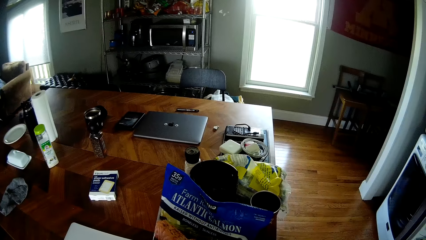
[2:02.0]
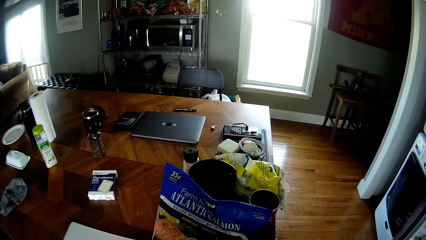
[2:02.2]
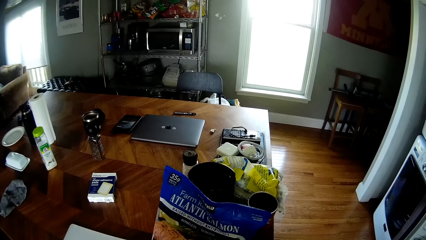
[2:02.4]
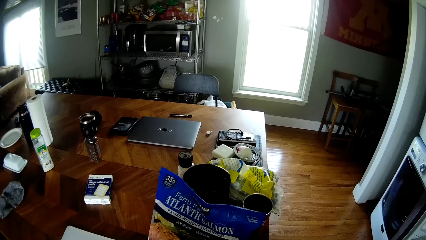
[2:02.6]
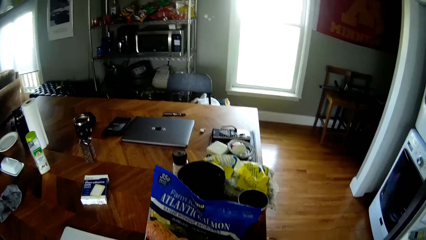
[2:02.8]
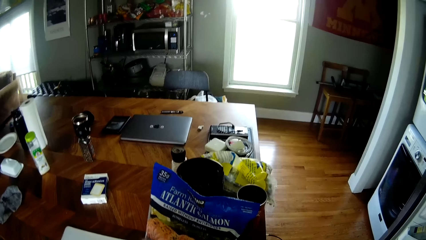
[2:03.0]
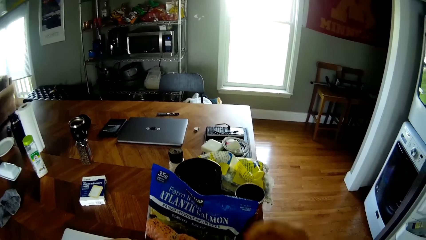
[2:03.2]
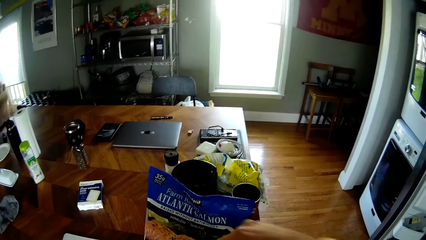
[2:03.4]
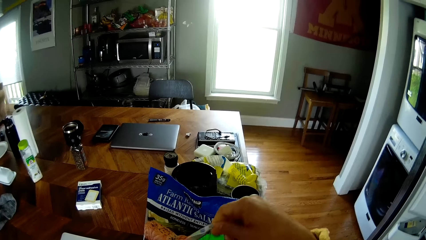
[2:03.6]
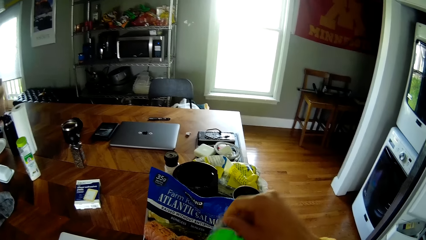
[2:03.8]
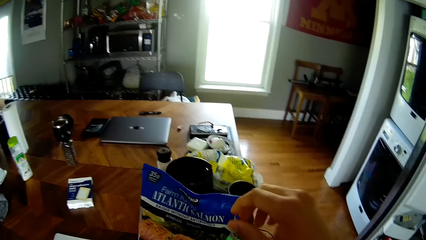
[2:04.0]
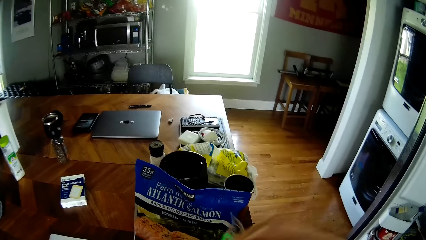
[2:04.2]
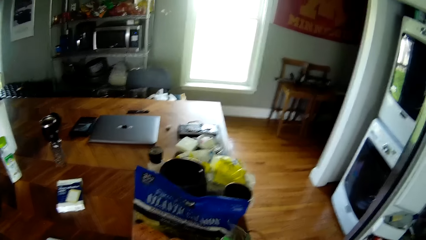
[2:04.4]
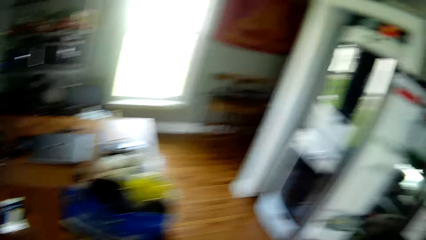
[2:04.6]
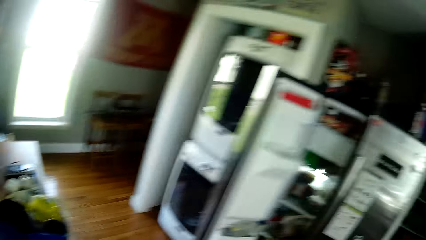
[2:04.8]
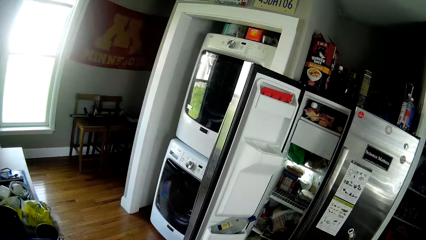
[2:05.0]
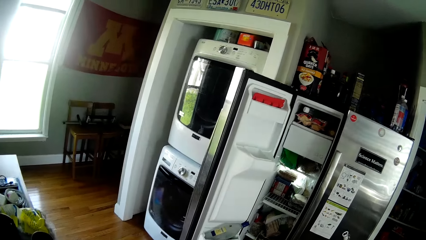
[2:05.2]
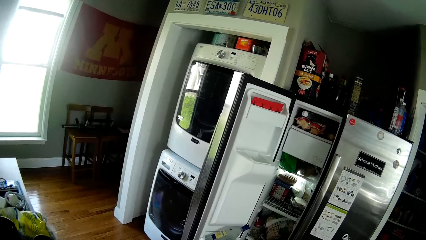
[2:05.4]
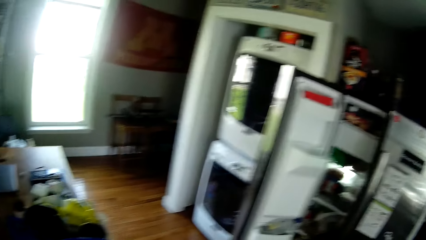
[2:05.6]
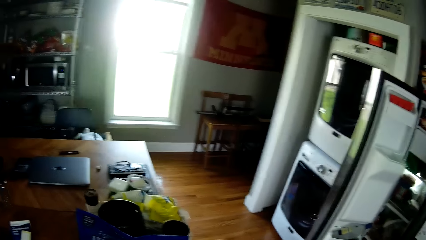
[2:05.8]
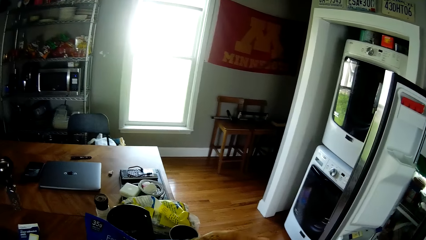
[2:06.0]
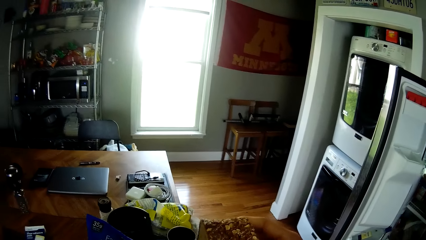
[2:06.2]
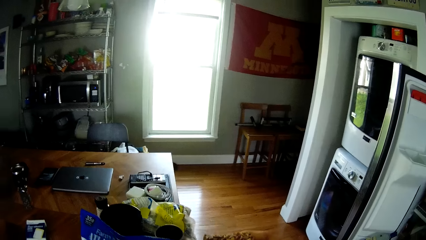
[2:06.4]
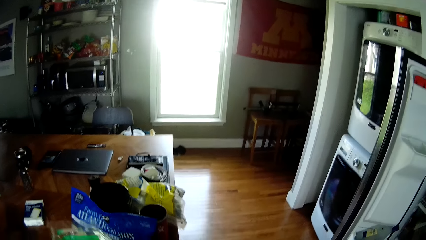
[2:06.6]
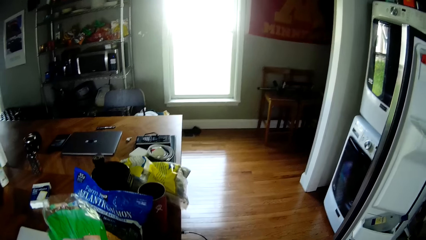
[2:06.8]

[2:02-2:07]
The camera wearer opens the loaf of bread on the table with her right hand. She looks at the fridge. She picks up some slices of bread on the table with her right hand.

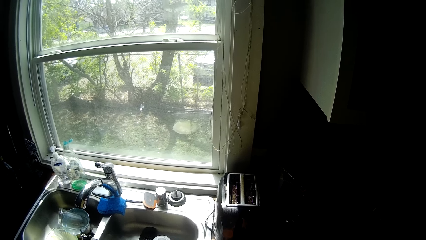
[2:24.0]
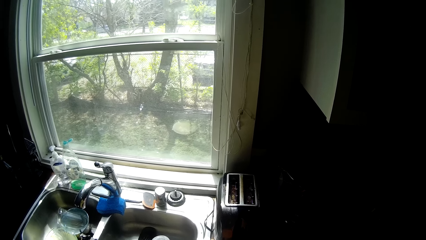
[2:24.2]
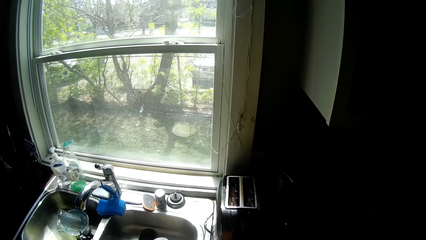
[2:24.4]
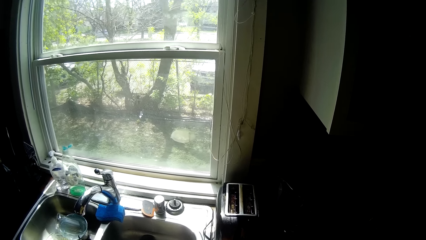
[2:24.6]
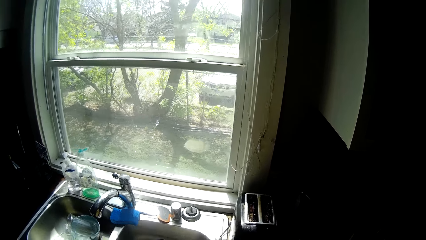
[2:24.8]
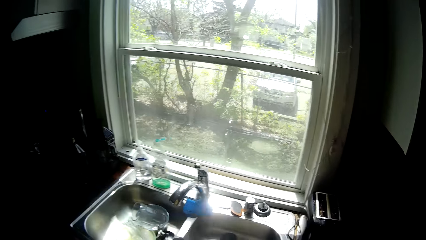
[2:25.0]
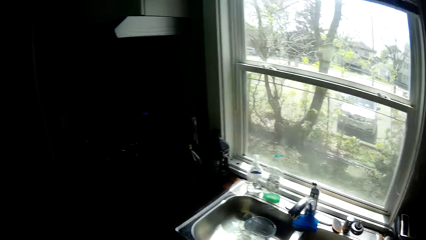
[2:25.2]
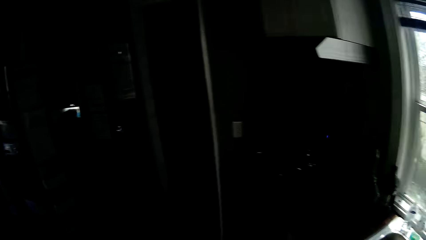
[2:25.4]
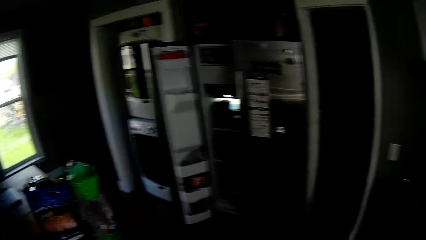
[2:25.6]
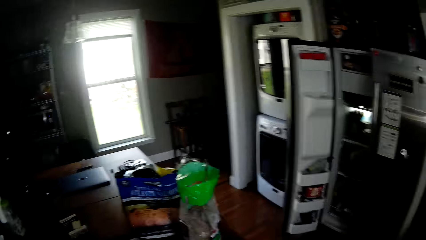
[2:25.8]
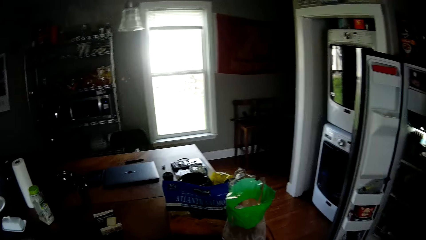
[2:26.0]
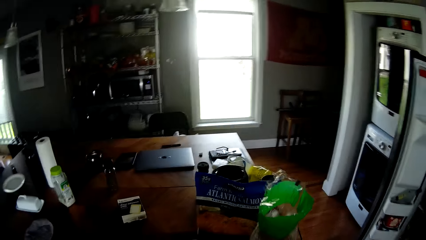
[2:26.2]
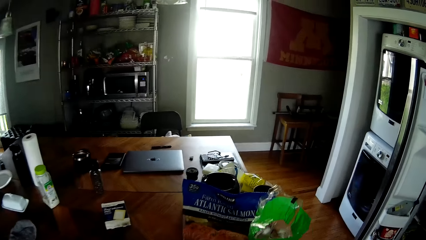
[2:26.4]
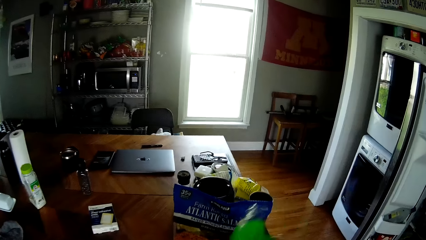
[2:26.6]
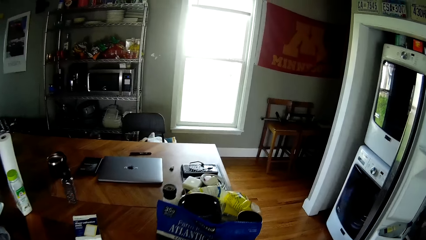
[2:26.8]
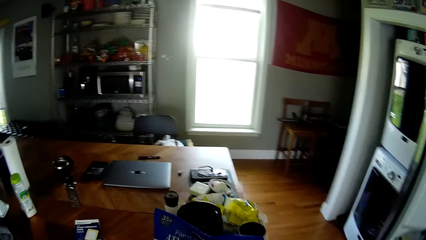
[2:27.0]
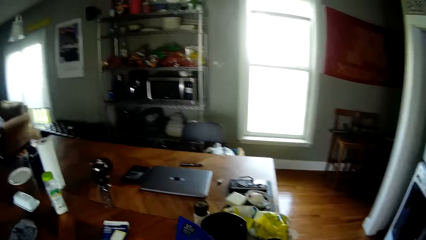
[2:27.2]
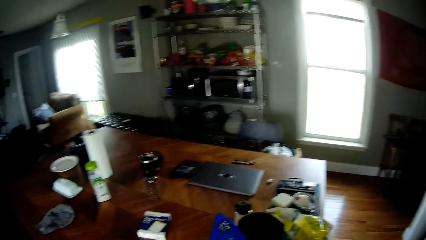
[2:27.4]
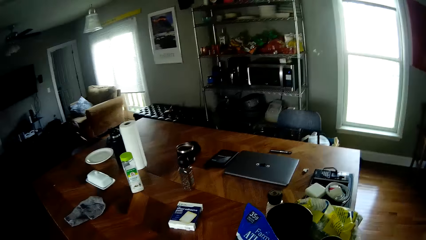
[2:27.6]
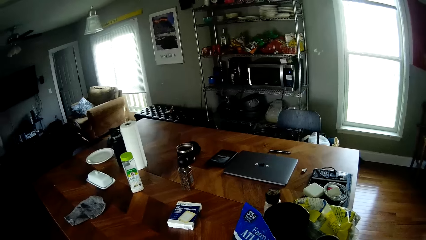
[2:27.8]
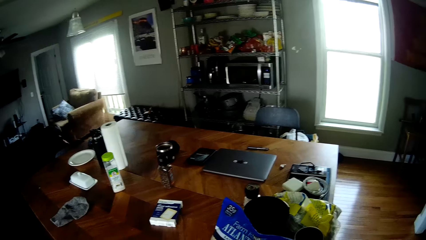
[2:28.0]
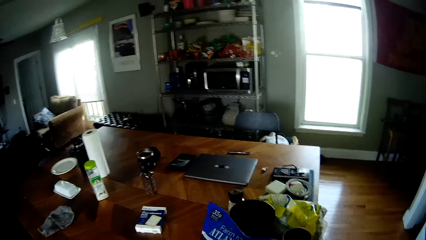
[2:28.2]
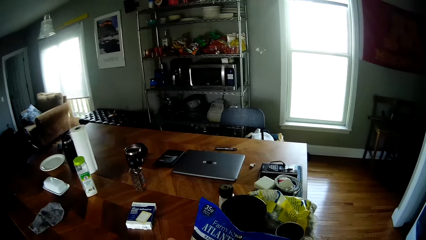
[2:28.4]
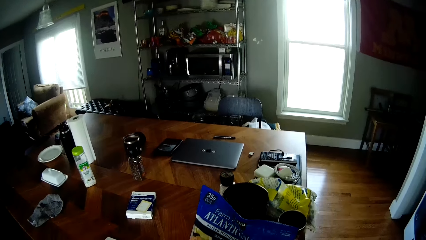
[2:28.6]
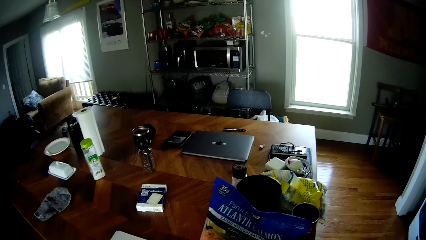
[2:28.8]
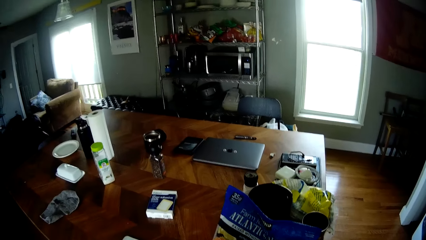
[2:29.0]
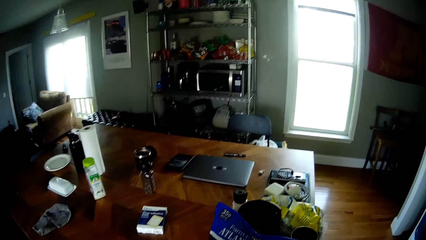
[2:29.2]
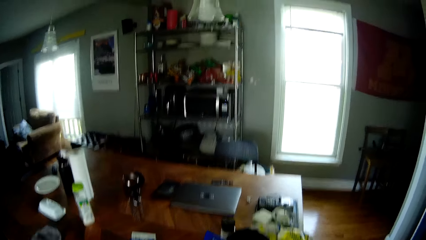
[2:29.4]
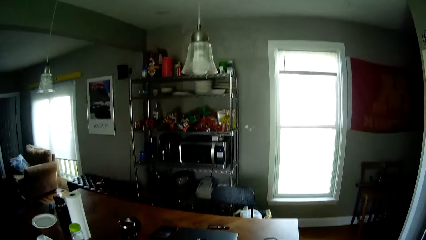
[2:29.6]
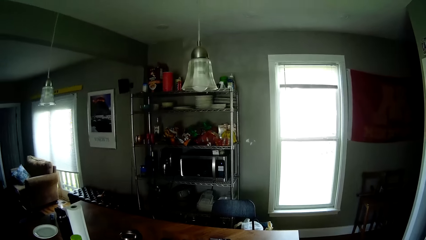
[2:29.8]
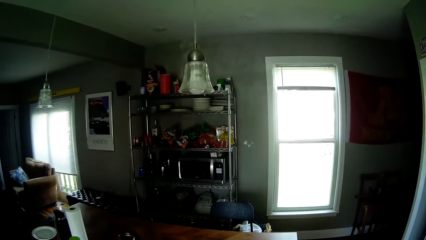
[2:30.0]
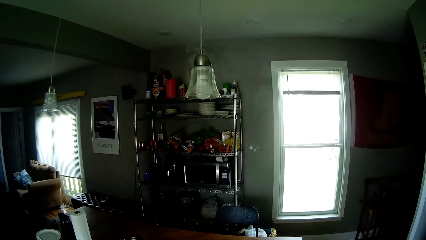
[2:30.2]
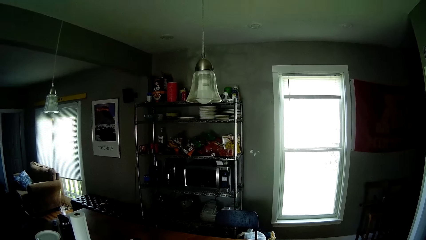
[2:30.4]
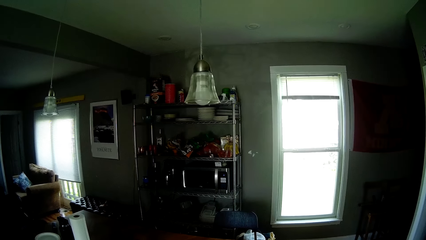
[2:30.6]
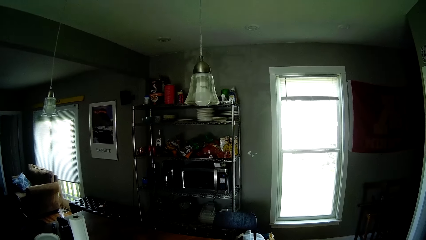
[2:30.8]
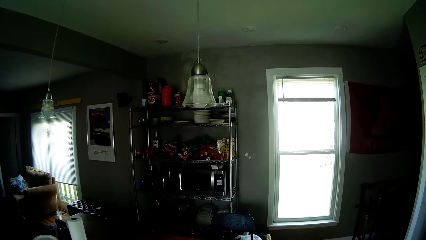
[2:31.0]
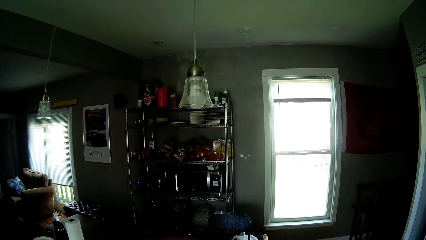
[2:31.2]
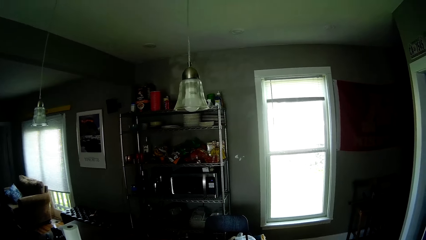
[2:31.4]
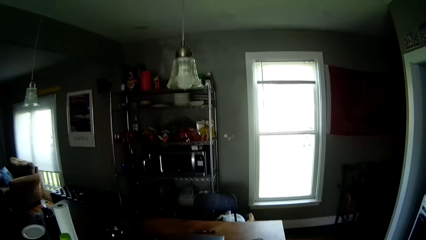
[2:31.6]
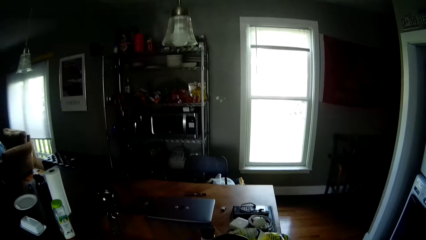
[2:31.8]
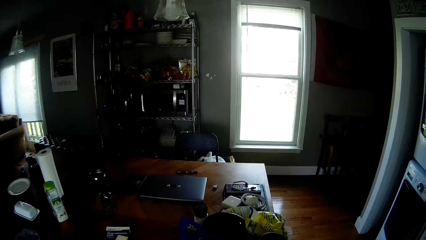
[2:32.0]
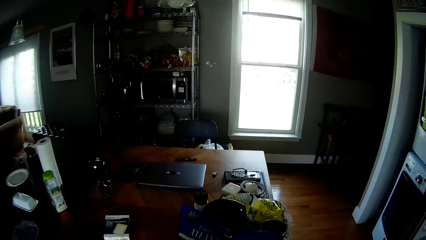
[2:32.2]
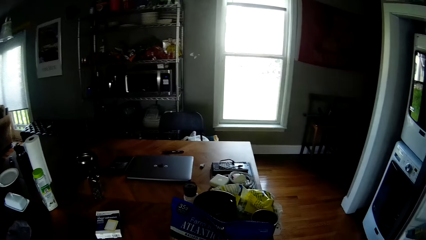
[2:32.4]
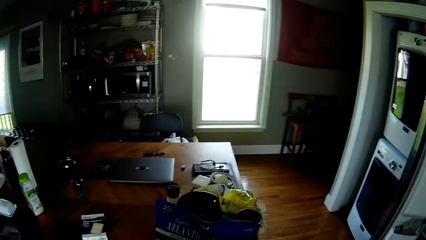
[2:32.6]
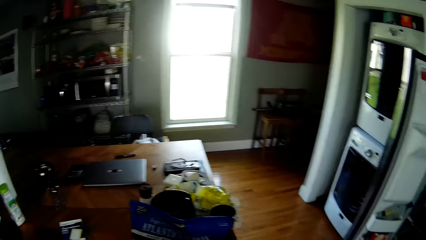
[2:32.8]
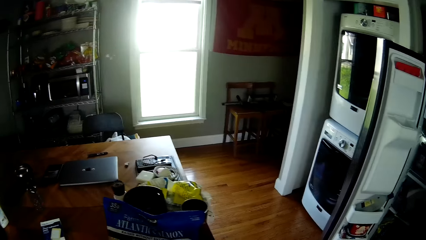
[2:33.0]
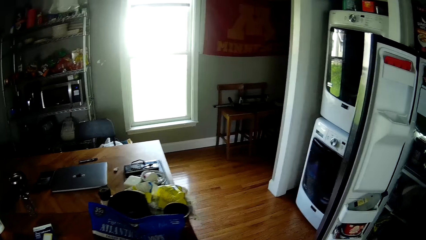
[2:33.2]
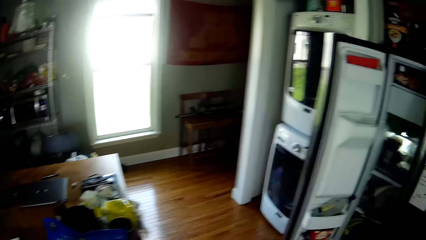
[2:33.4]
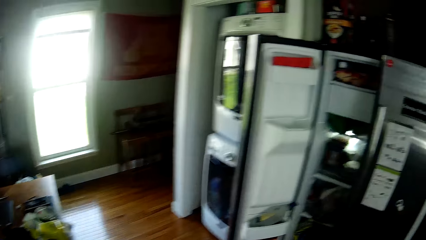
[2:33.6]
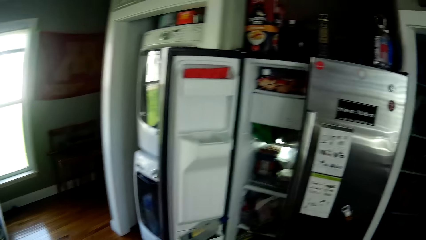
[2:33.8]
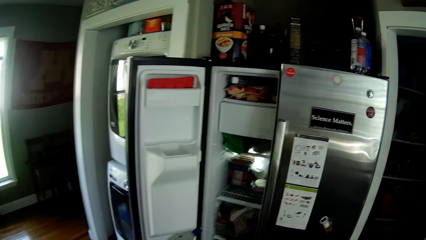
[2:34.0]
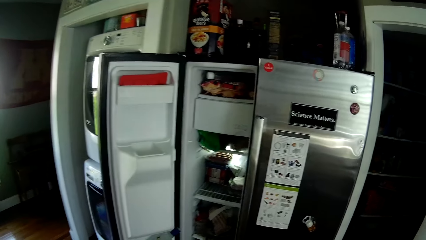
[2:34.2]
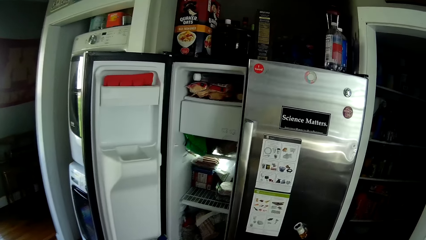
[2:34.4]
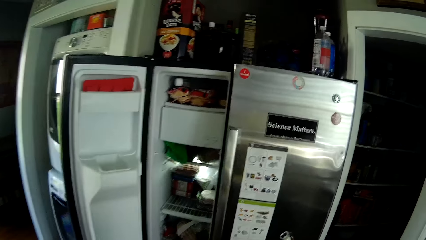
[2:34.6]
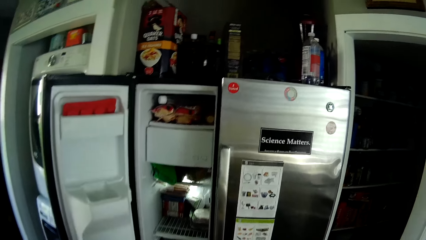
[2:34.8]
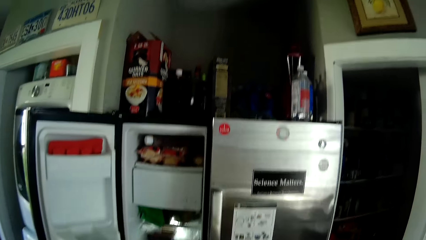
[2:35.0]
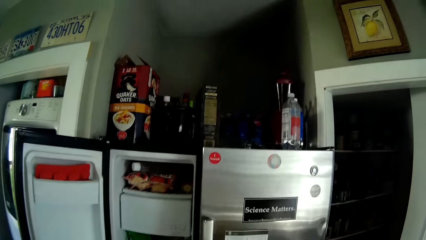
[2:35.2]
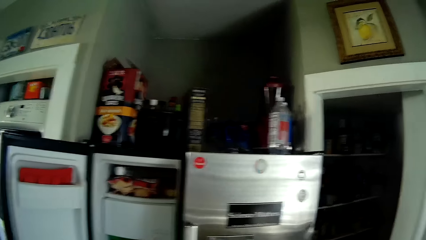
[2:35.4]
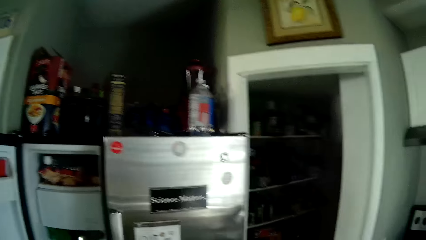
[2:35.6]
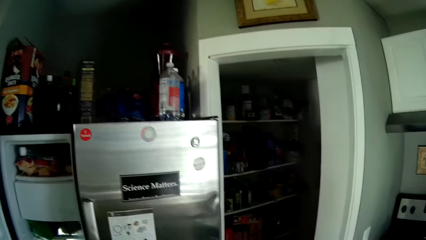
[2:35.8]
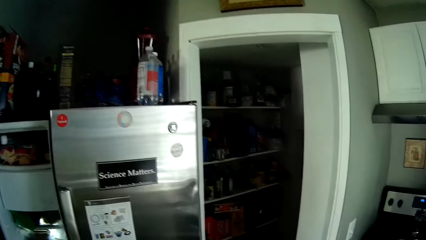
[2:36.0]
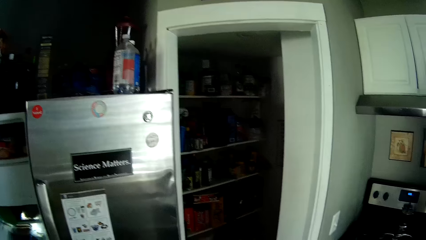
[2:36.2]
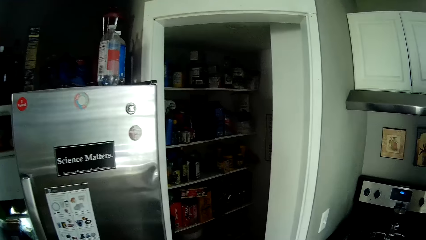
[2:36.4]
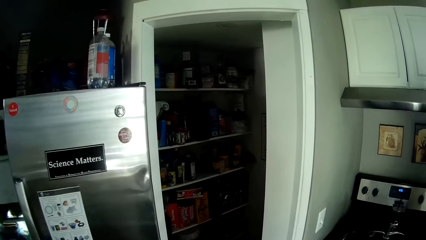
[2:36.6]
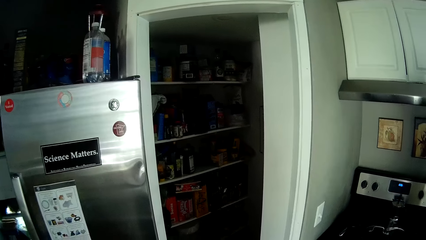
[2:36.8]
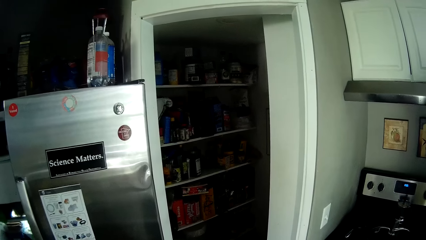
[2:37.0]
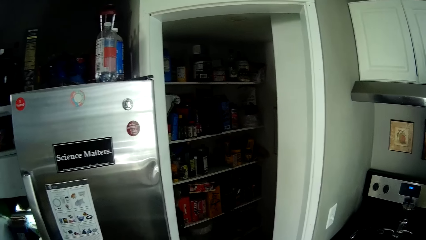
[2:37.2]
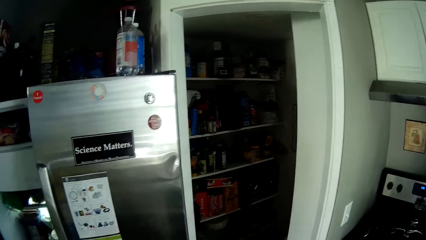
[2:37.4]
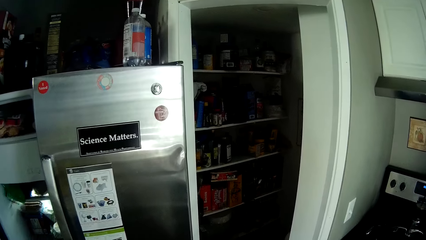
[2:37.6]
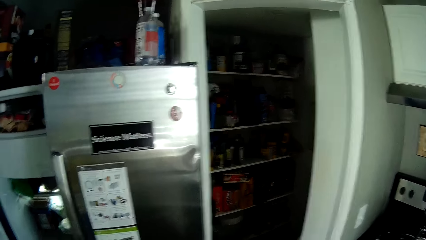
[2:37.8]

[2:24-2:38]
The camera wearer walks around. She ties the wrap of the loaf of bread on the table with both hands. She picks up a paper of bread. She looks around, walks around and looks around.
